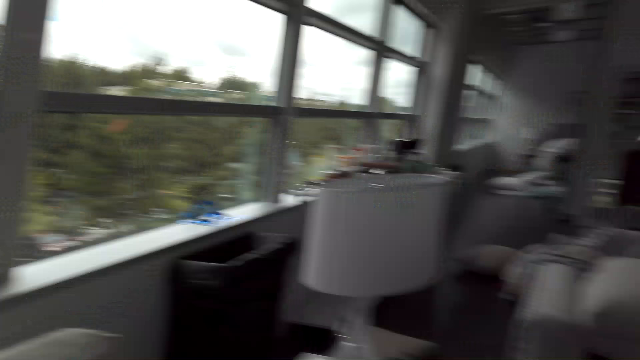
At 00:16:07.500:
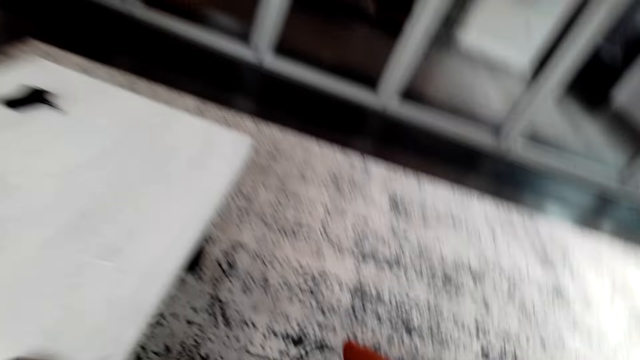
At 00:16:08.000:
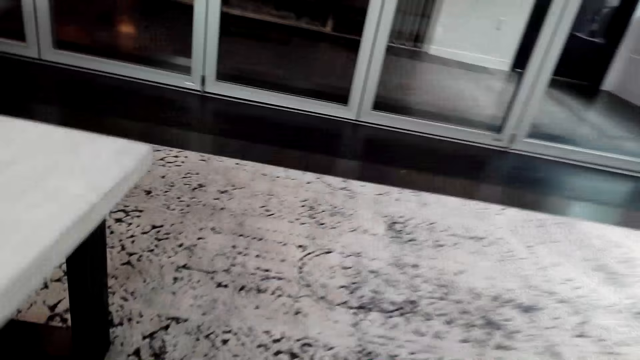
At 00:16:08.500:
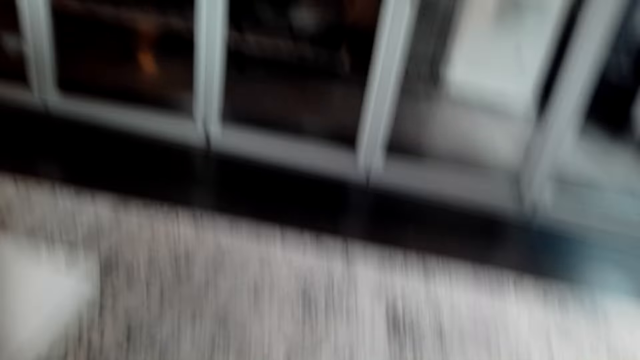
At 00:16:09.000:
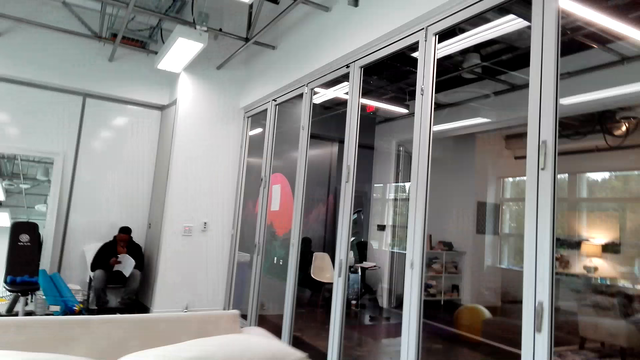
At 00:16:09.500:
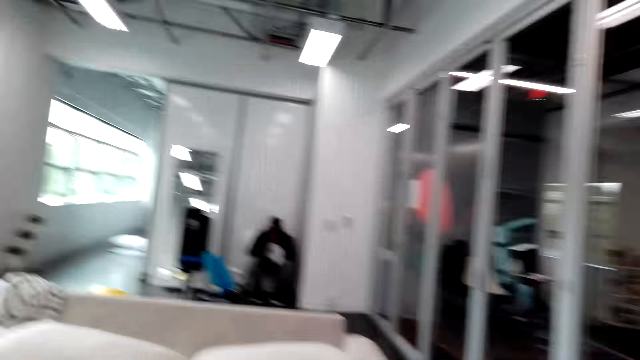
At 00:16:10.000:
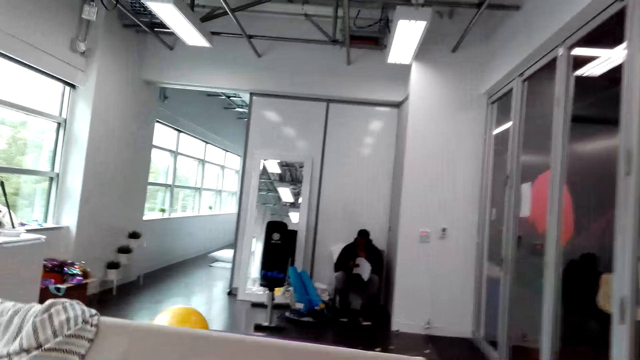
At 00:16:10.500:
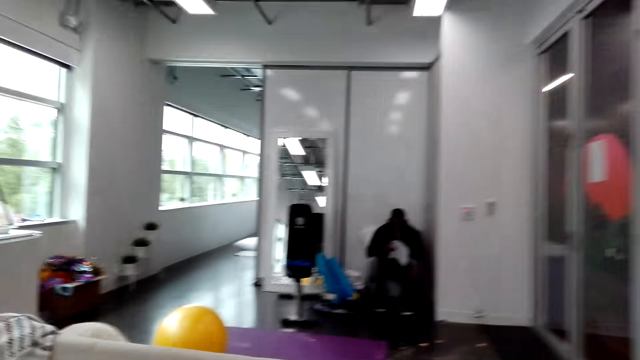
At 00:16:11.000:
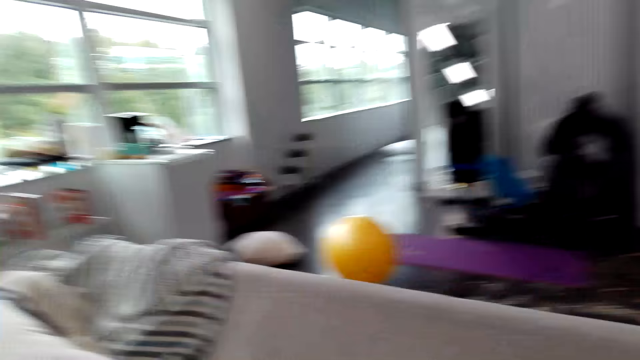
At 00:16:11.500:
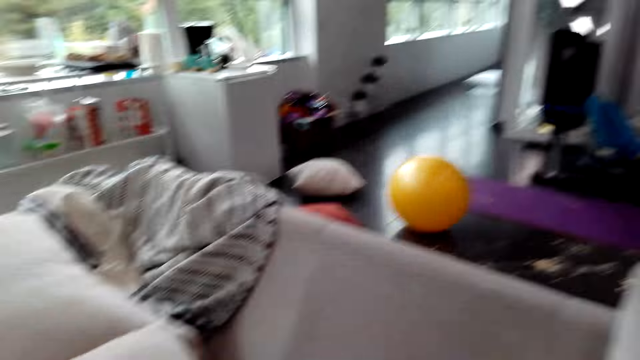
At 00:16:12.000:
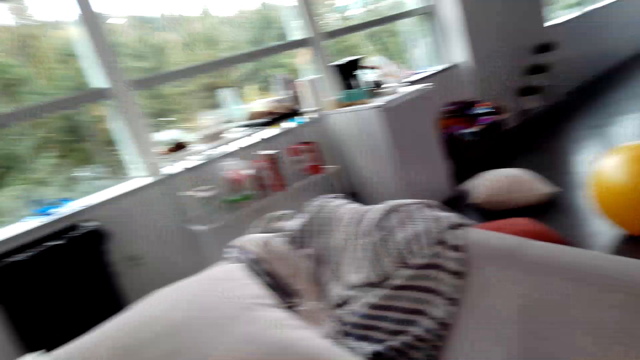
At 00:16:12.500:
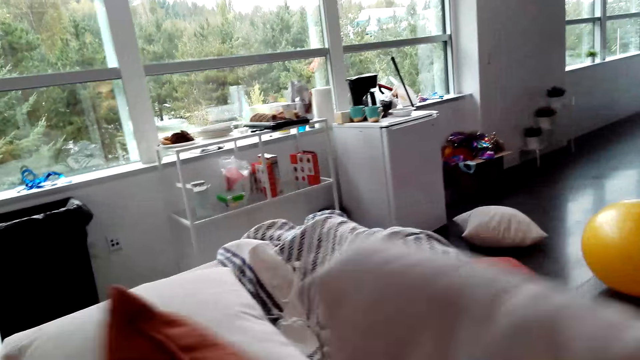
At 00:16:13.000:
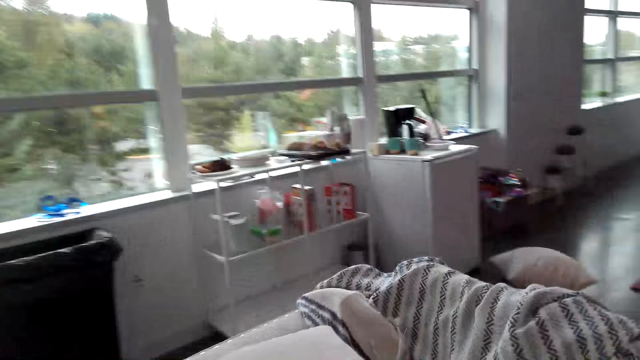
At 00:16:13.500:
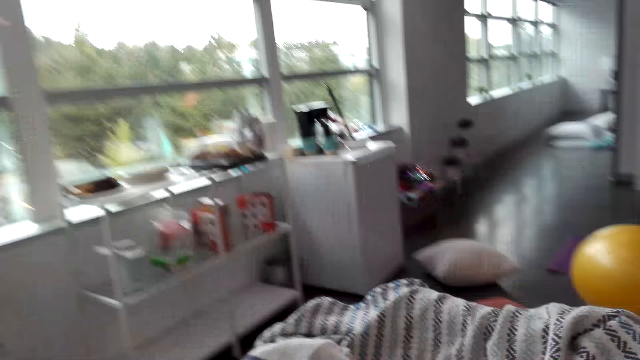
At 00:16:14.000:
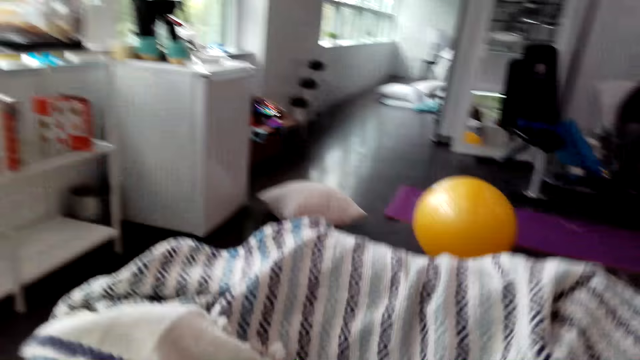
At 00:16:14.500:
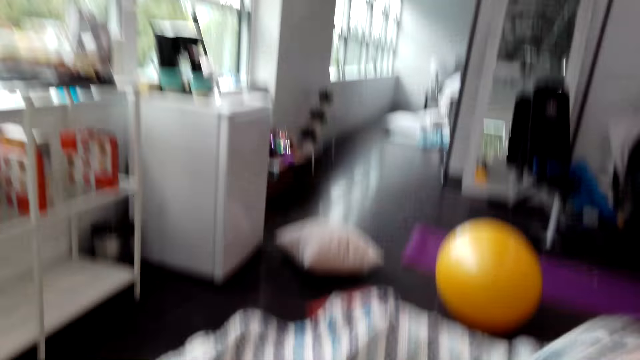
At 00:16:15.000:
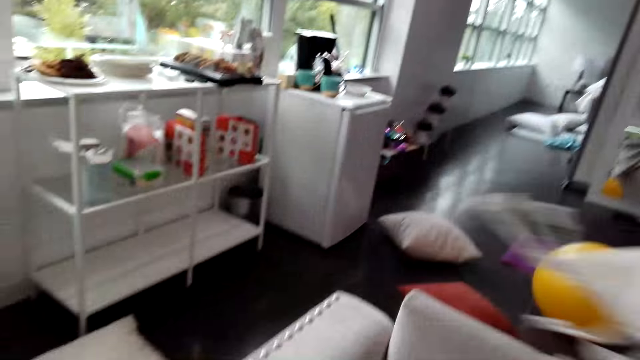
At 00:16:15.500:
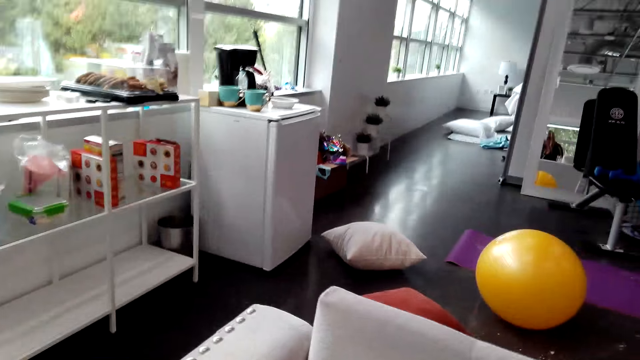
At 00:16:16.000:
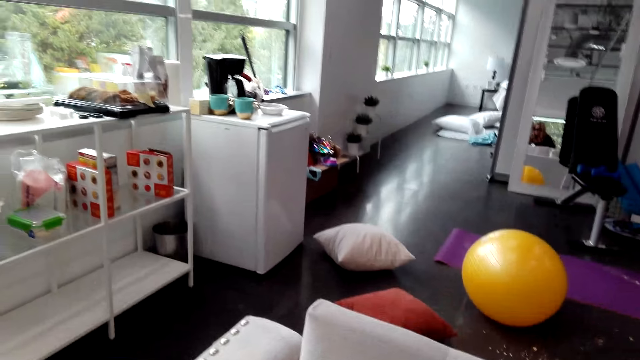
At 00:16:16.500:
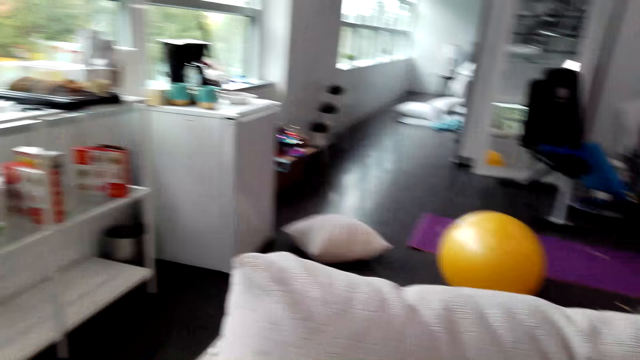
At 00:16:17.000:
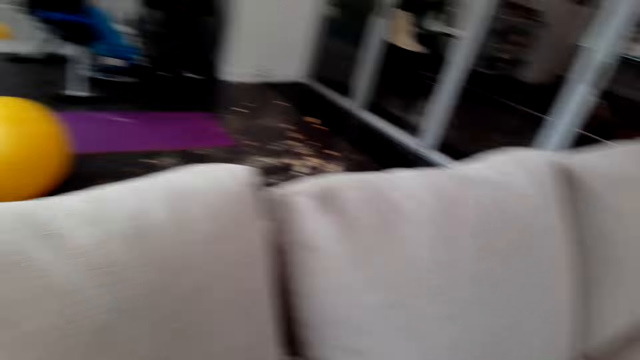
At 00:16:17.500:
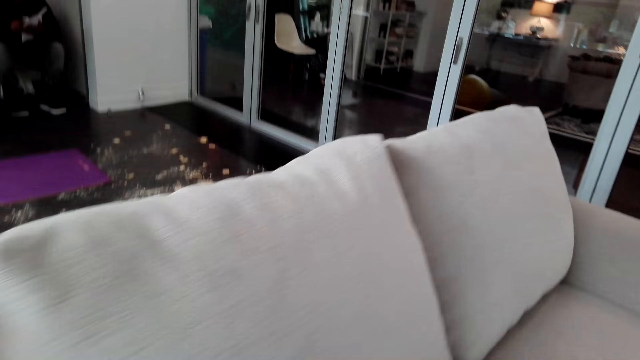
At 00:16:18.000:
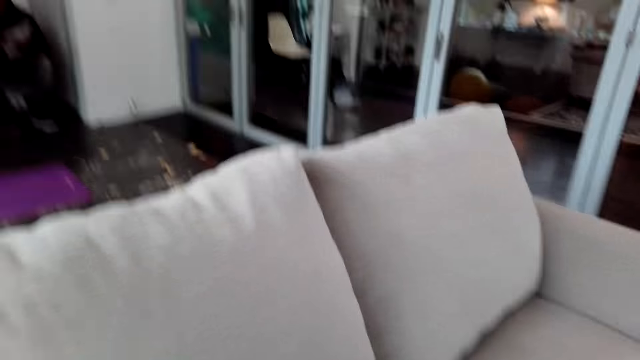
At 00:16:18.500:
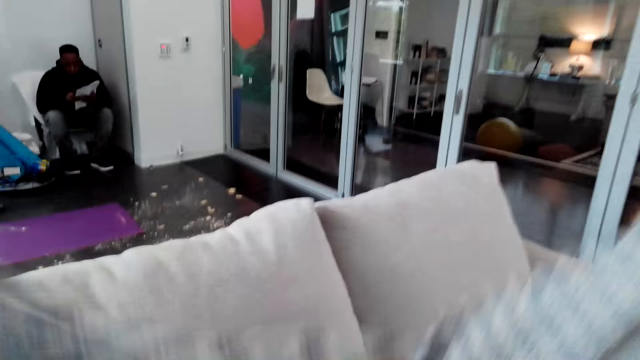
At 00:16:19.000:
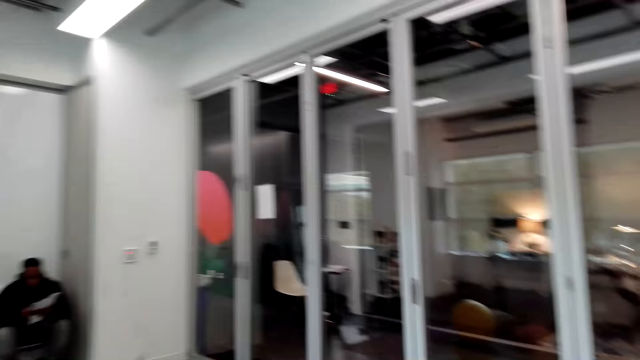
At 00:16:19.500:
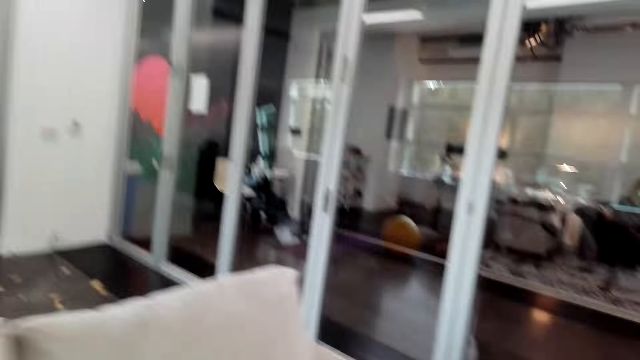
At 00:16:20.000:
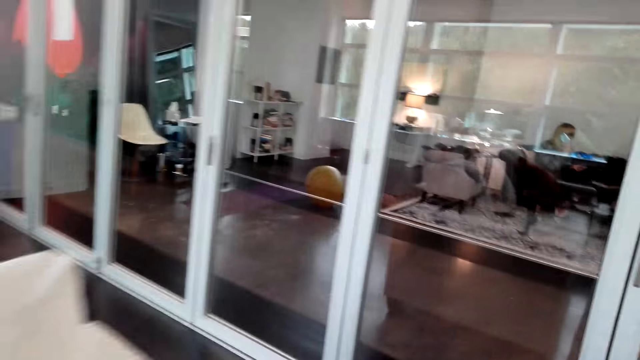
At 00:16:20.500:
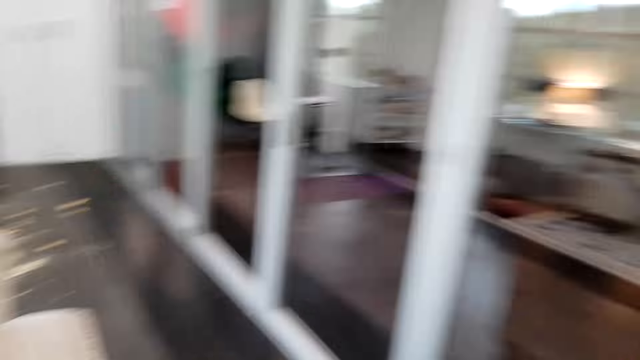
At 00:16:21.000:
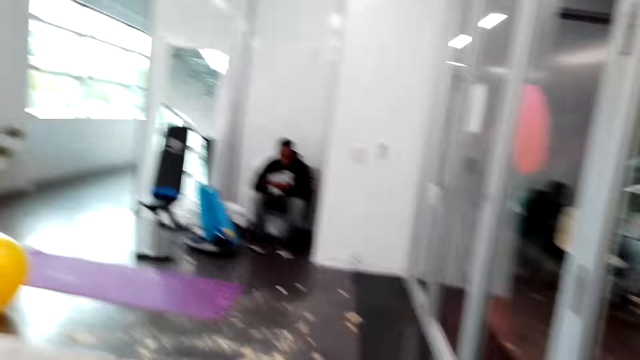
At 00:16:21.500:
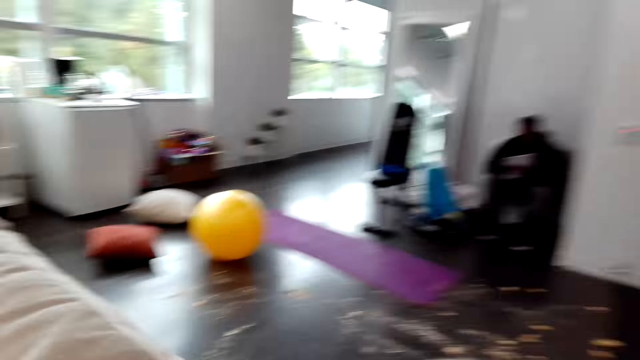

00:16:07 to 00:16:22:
The camera wearer bends down. They place the pillow on the sofa. They walk around. They lift a pillow. They place the pillow on the sofa. They walk around. They pick up a sofa blanket. They pull a cloth from the seat and look at the seat. They adjust the sofa cushions. They lift a pillow and walk around. They lift the cloth and drop the cloth. They fold the sofa blanket. They walk around.

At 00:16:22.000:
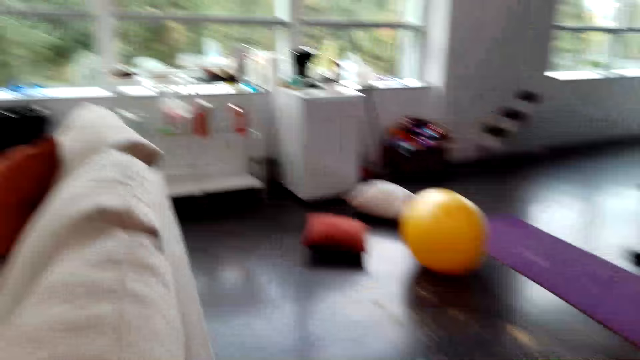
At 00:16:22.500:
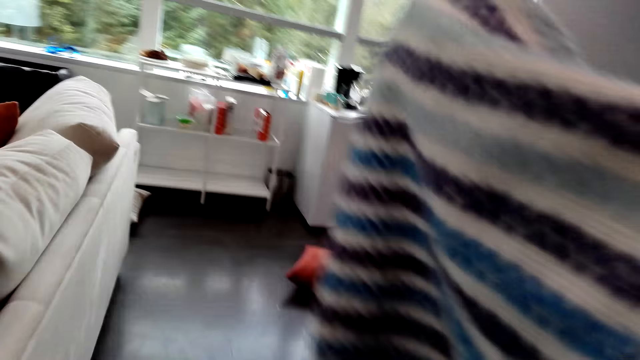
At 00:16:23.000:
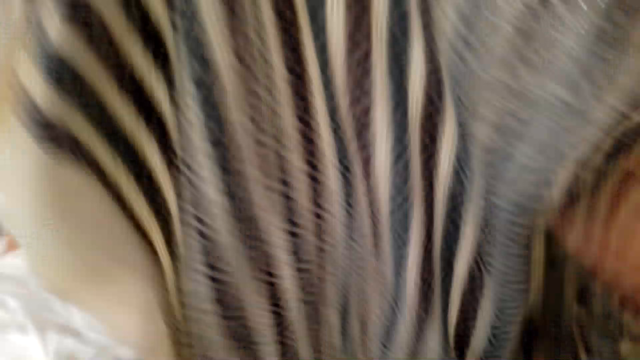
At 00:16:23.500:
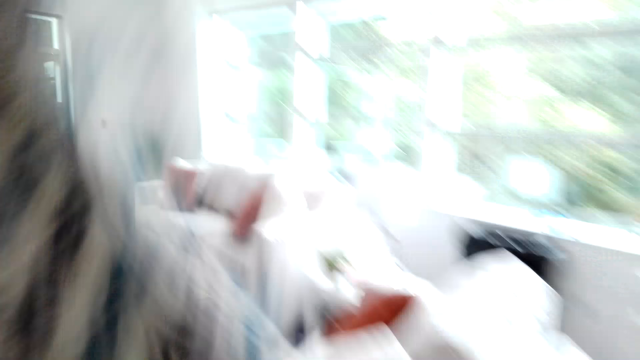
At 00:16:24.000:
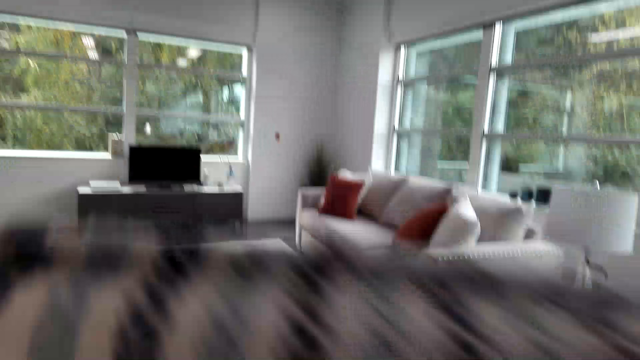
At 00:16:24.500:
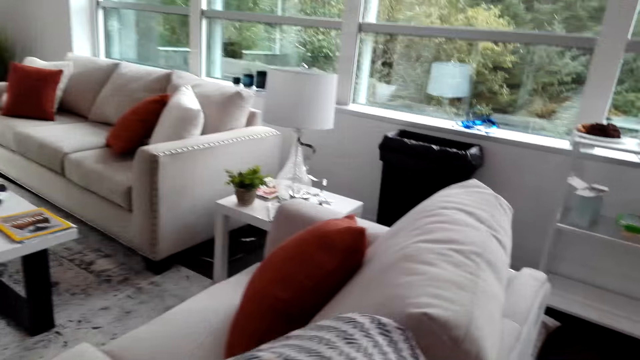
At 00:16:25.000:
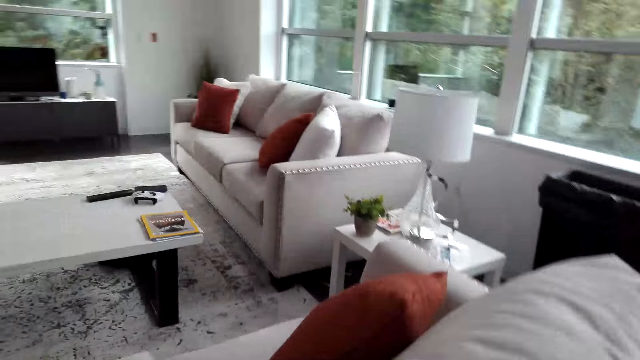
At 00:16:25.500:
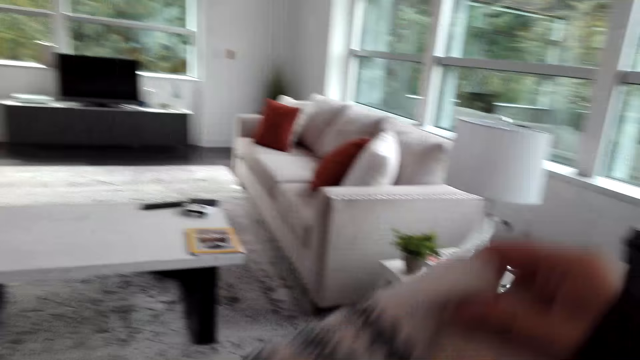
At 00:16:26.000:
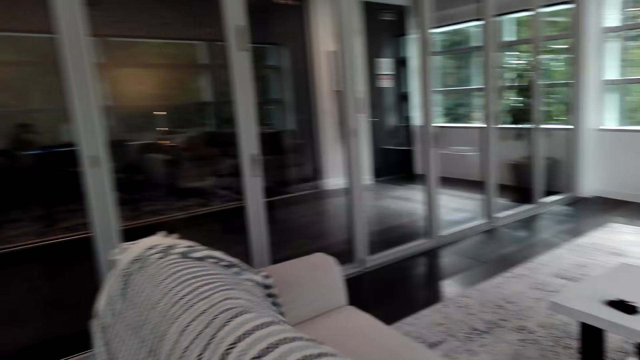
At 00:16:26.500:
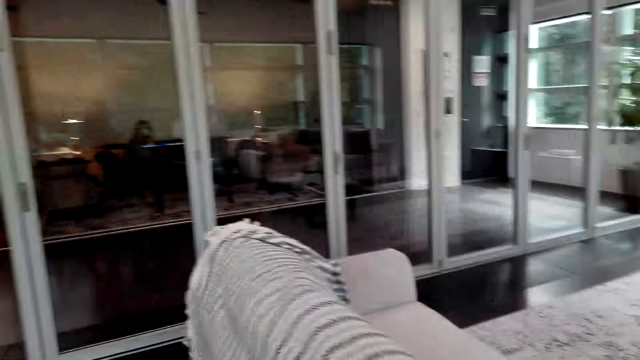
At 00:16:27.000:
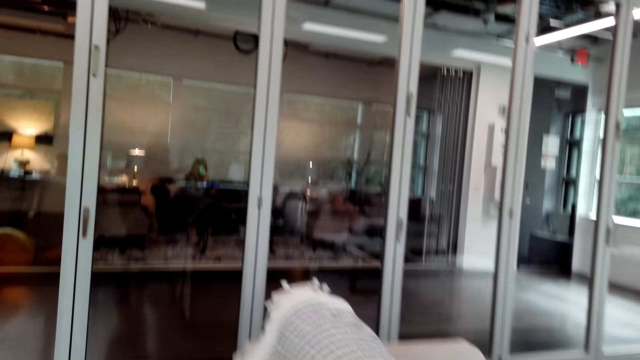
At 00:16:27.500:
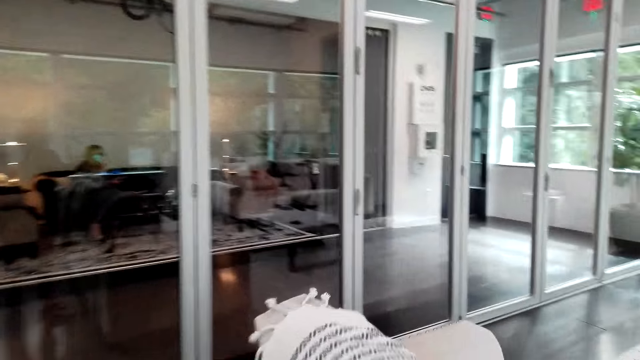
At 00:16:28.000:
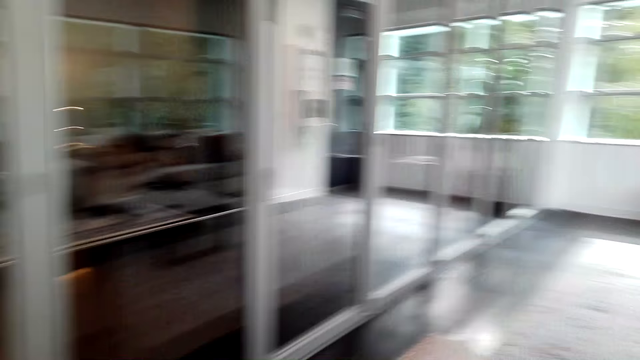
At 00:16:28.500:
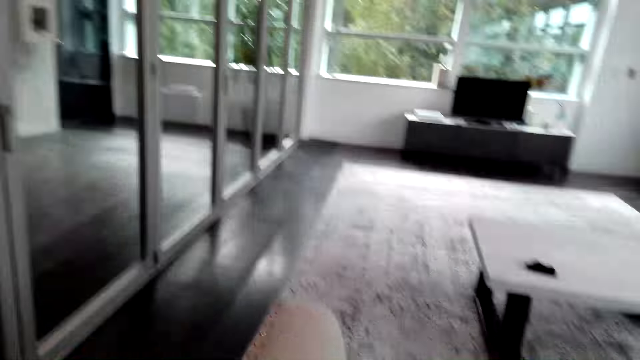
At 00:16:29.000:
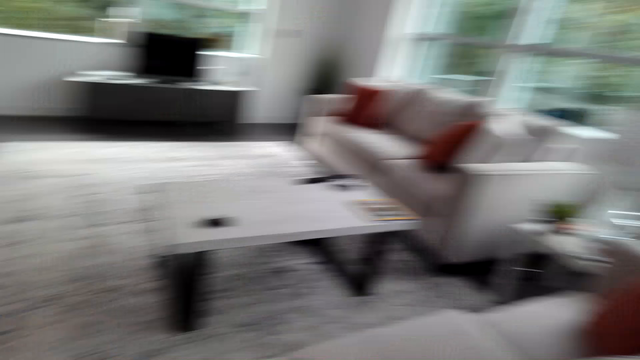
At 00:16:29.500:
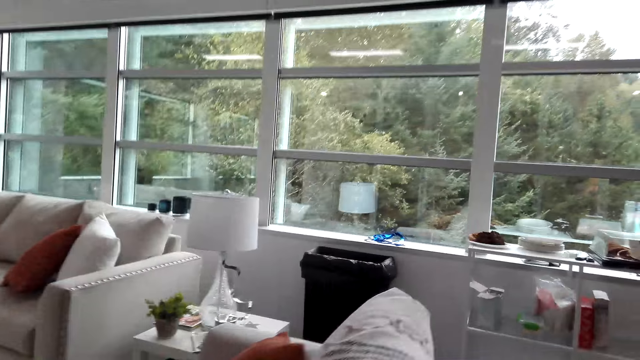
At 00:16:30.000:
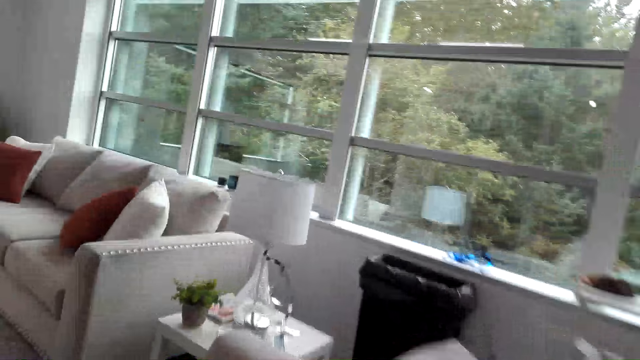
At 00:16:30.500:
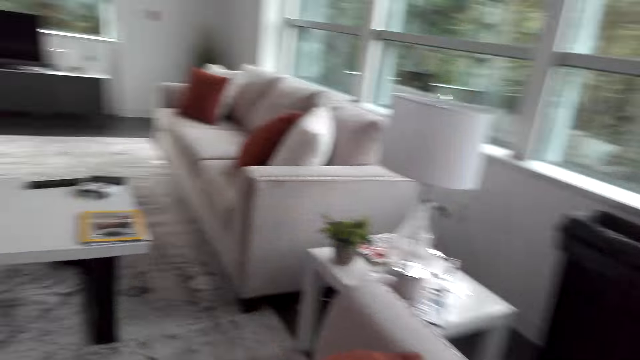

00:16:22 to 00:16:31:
The camera wearer lifts a cloth and walks around. They put the sofa blanket on the sofa. They lift the cloth. They drop the cloth on the seat. They spread the cloth on the seat. They walk around. They pull the cloth. They drop the cloth. They walk around.
